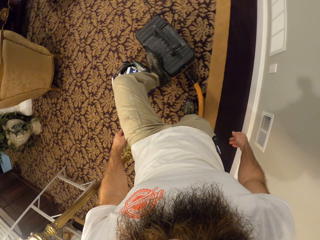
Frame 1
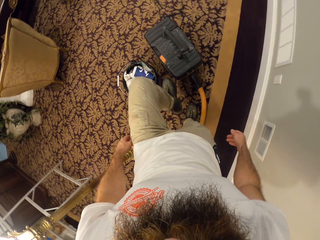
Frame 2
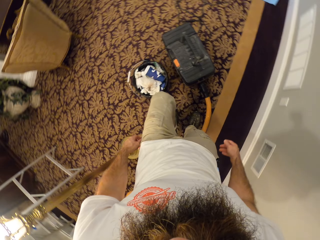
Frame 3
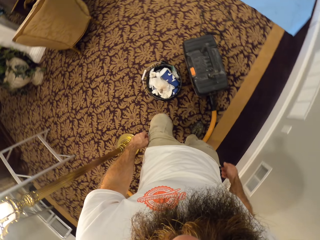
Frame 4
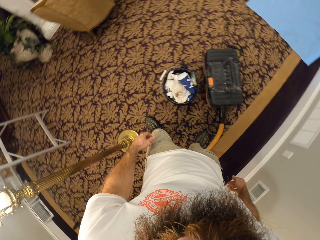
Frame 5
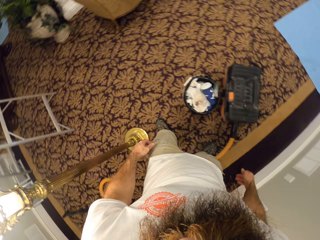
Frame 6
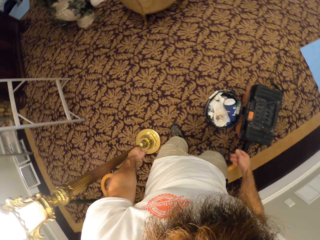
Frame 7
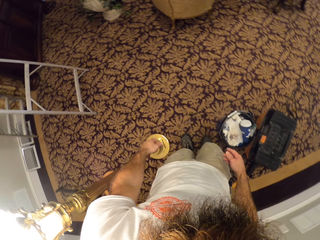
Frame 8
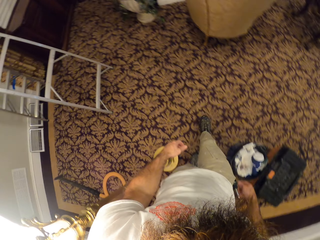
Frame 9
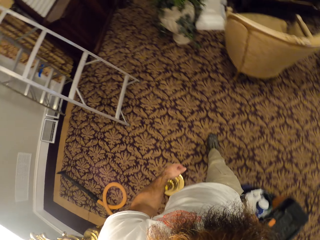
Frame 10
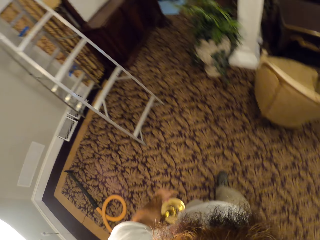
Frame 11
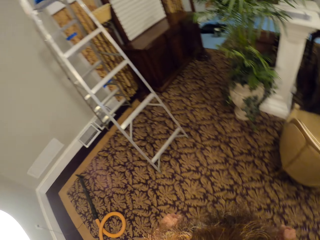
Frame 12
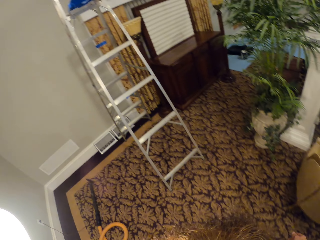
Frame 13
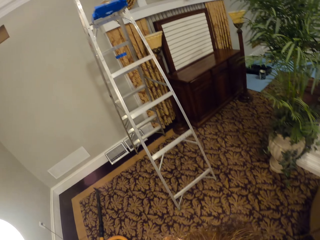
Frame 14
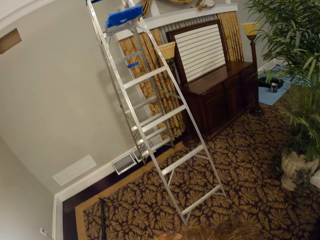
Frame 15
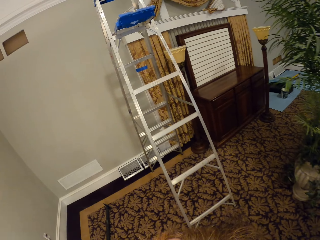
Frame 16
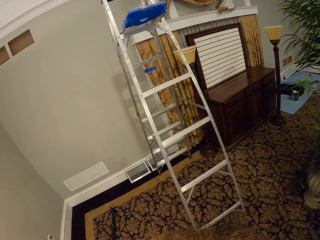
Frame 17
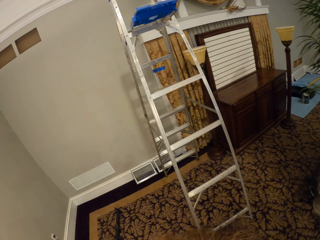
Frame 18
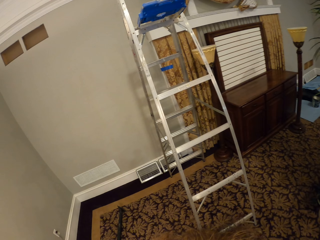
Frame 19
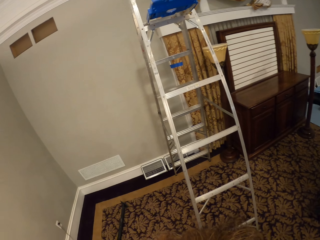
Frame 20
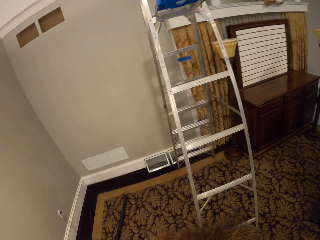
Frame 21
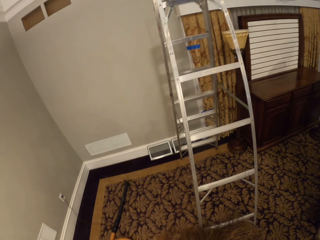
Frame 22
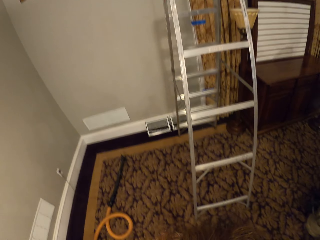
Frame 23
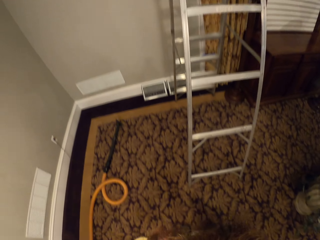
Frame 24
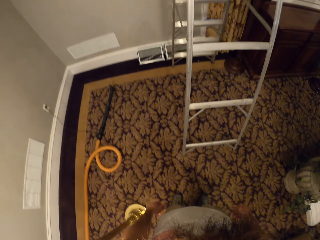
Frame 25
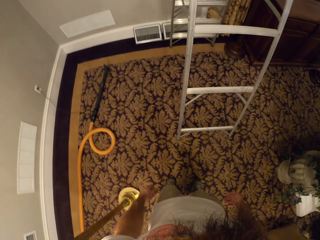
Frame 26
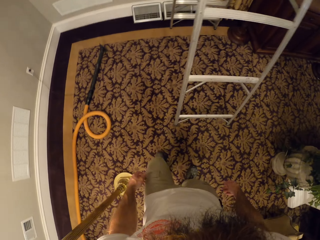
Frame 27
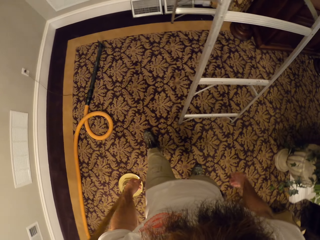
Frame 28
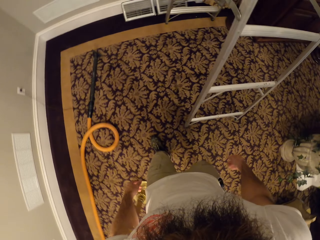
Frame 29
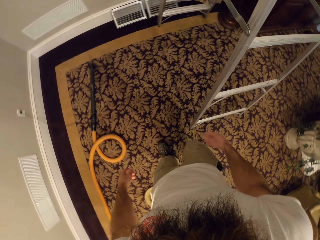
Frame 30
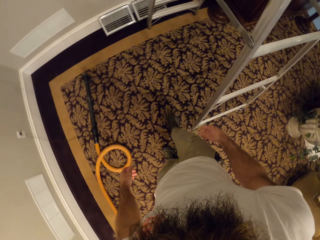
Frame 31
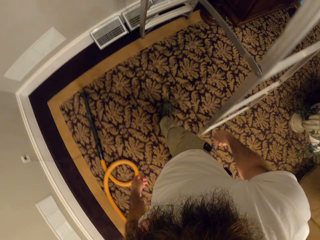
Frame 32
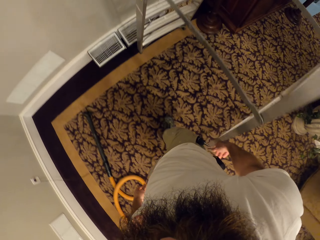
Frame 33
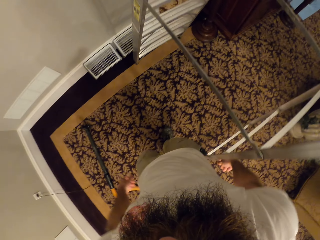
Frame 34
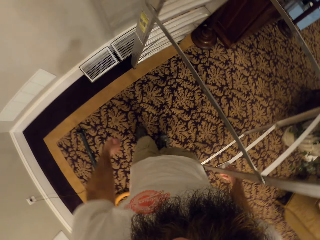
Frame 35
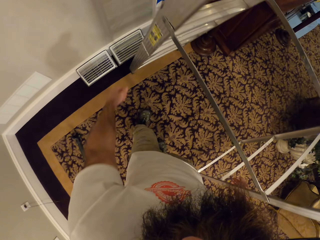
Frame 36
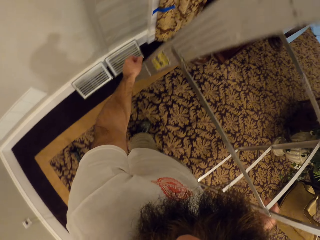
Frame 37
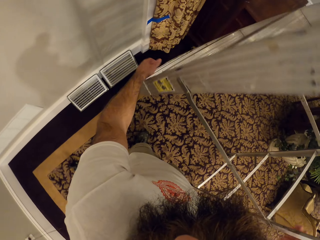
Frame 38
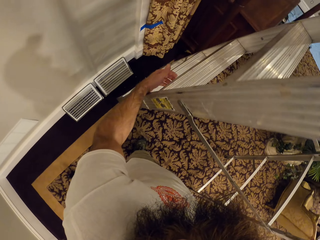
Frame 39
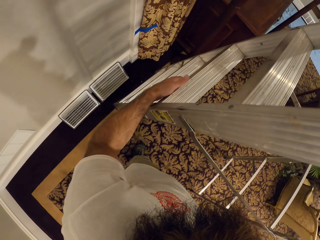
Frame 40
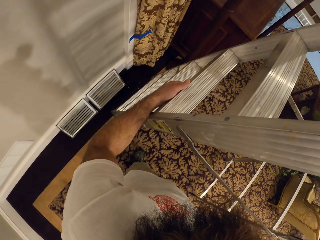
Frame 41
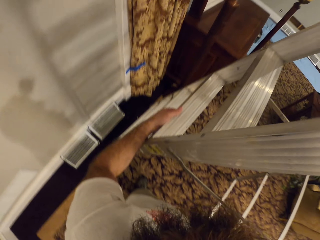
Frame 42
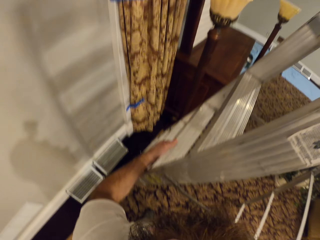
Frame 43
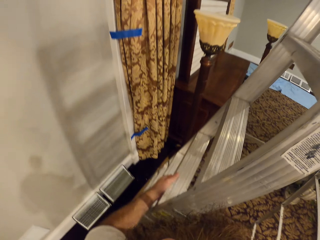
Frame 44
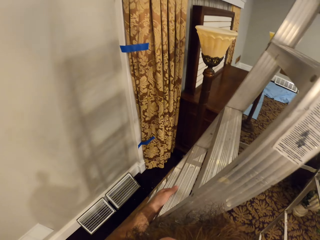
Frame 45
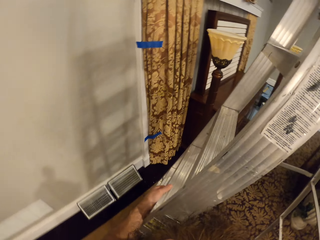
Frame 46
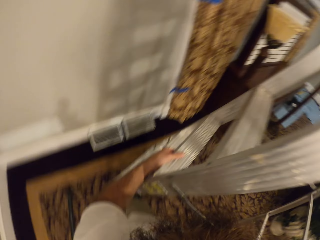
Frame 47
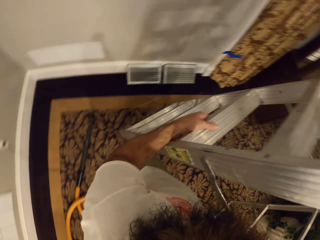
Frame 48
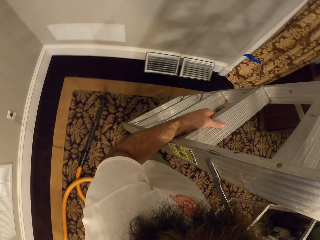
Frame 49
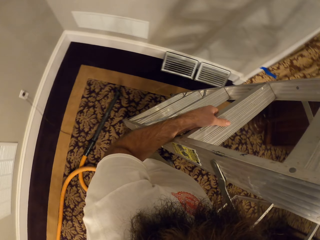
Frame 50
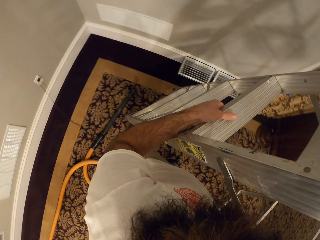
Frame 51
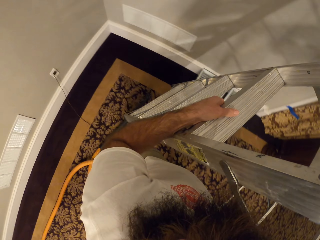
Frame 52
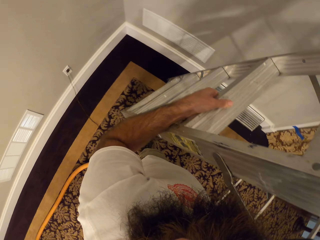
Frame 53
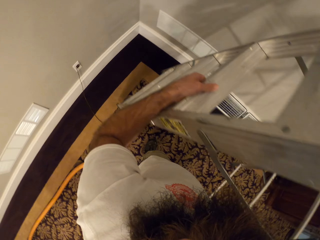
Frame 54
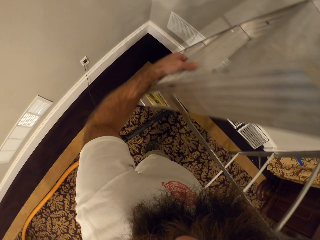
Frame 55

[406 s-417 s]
The camera wearer turns off the vacuum cleaner. He places his left leg on the vacuum cleaner. He walks forward. He picks up a ladder from the carpet with both hands. He moves the ladder.

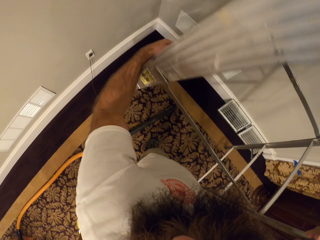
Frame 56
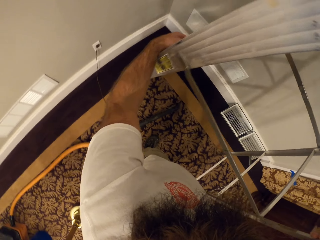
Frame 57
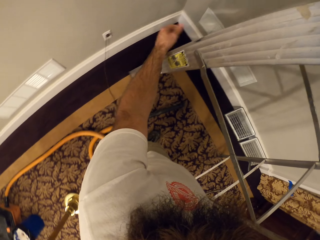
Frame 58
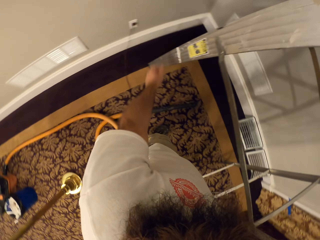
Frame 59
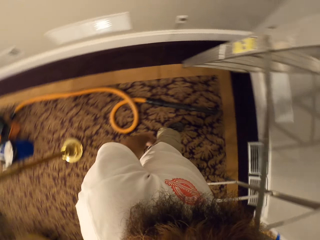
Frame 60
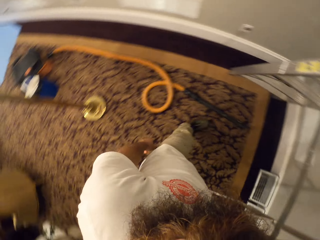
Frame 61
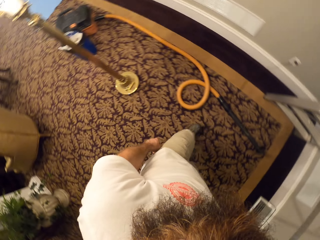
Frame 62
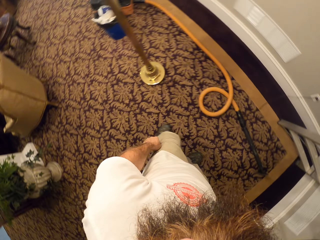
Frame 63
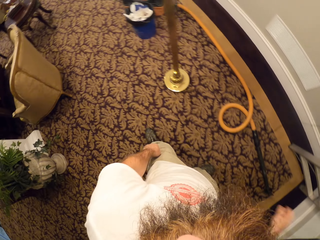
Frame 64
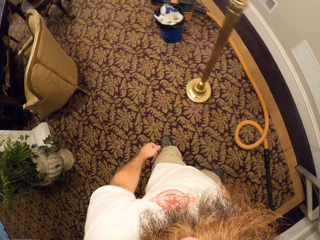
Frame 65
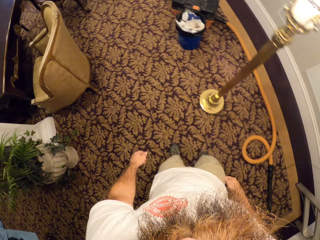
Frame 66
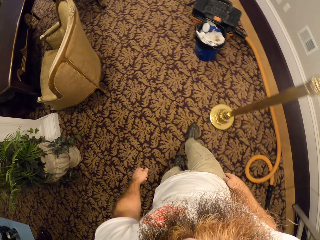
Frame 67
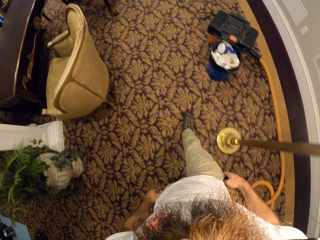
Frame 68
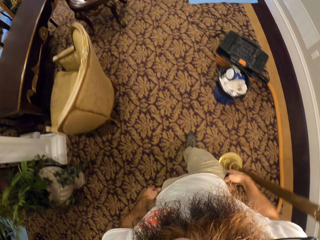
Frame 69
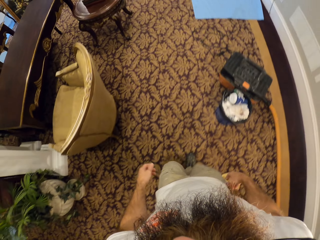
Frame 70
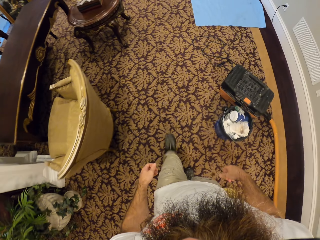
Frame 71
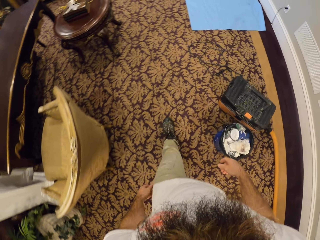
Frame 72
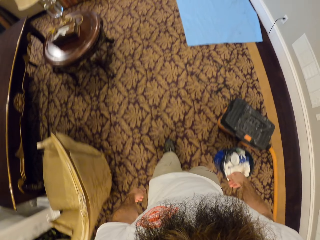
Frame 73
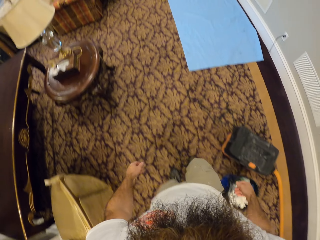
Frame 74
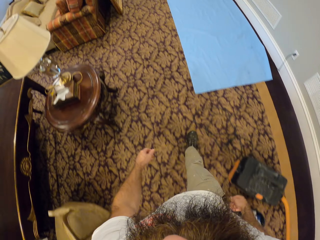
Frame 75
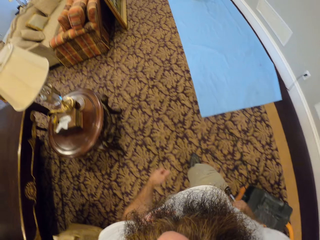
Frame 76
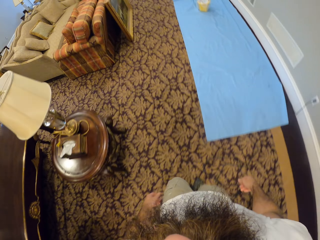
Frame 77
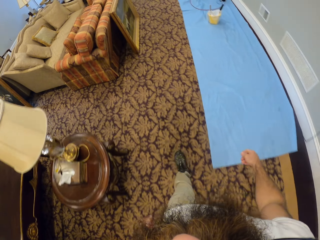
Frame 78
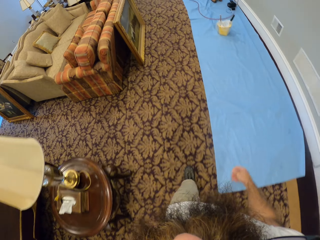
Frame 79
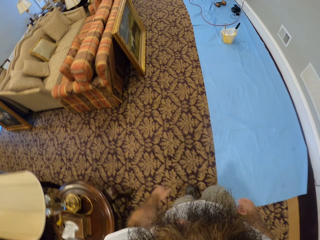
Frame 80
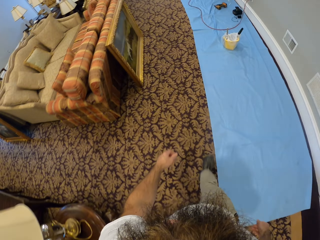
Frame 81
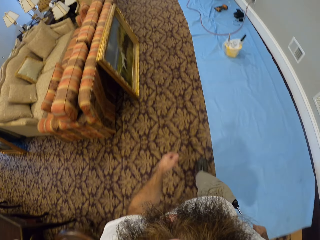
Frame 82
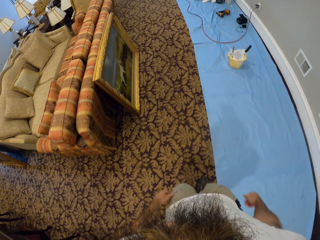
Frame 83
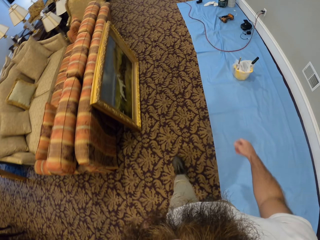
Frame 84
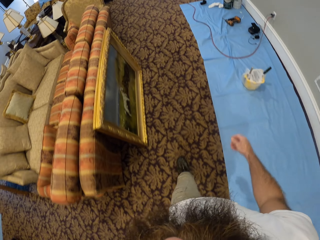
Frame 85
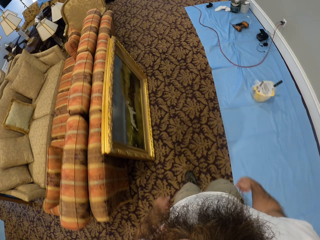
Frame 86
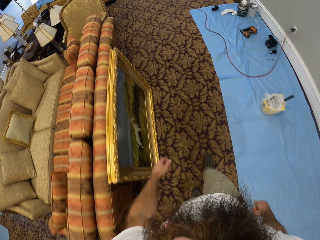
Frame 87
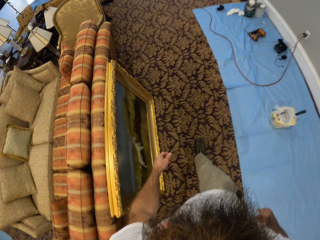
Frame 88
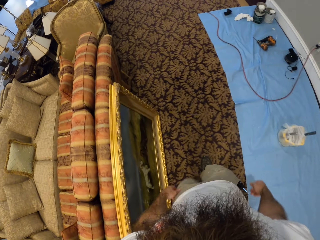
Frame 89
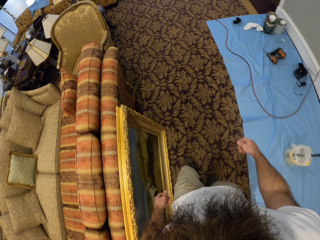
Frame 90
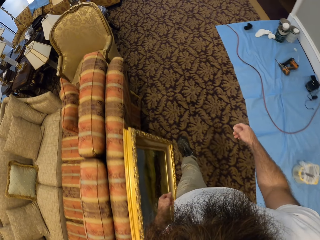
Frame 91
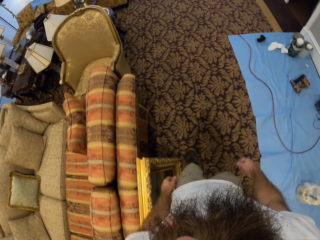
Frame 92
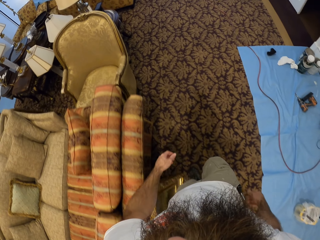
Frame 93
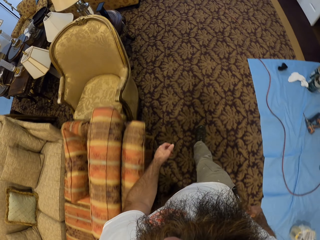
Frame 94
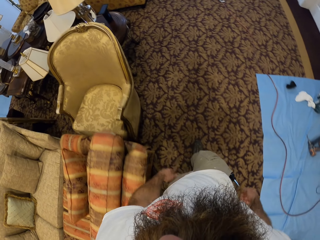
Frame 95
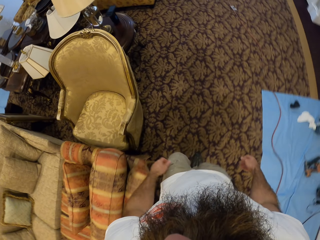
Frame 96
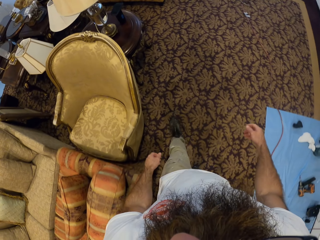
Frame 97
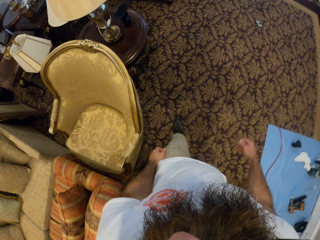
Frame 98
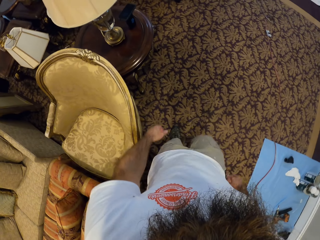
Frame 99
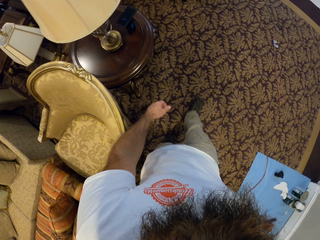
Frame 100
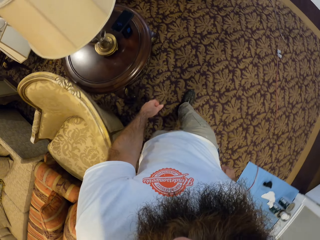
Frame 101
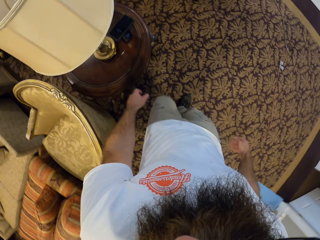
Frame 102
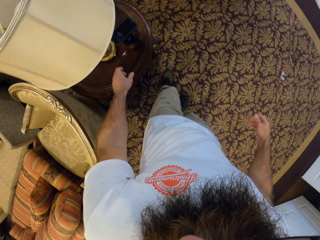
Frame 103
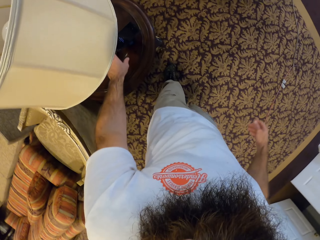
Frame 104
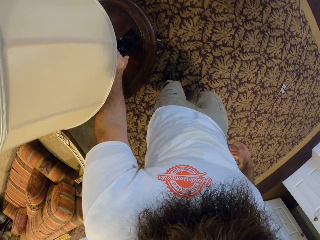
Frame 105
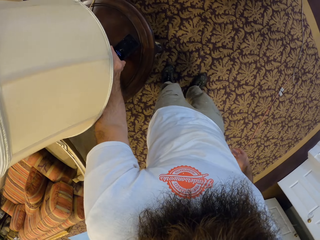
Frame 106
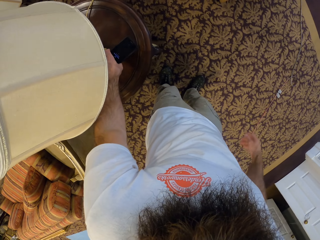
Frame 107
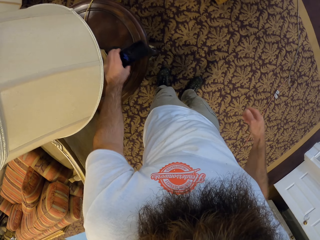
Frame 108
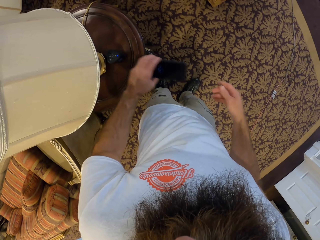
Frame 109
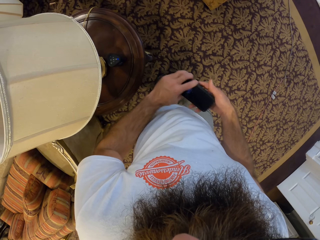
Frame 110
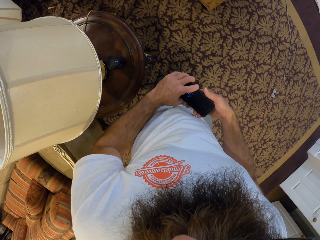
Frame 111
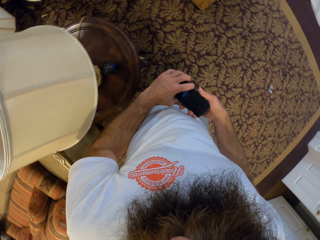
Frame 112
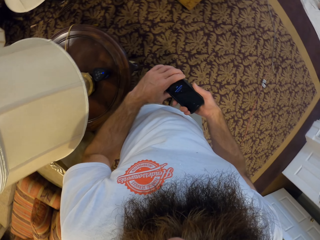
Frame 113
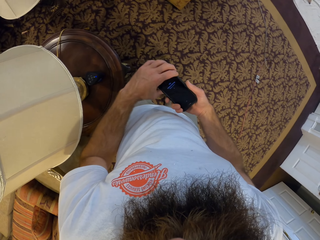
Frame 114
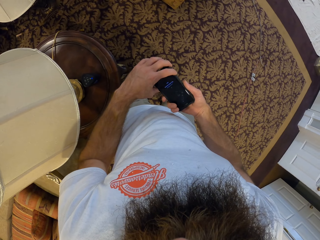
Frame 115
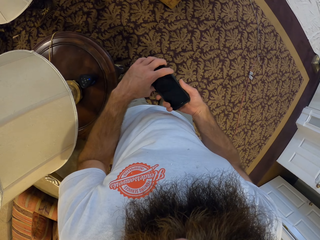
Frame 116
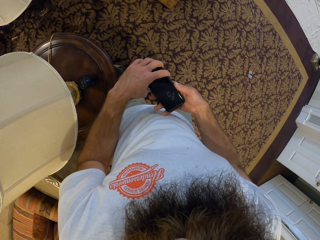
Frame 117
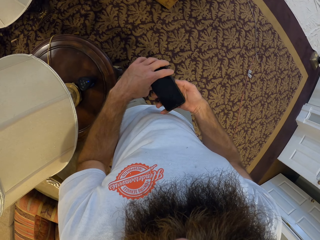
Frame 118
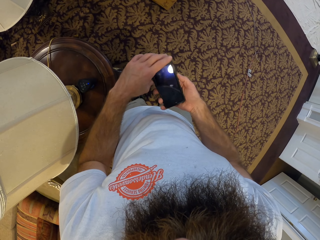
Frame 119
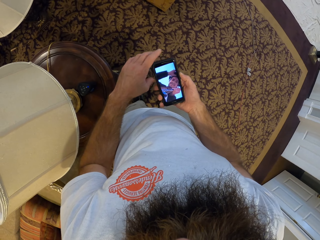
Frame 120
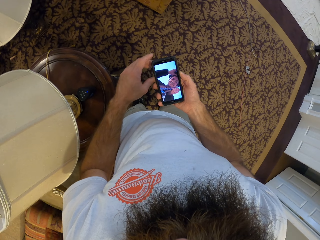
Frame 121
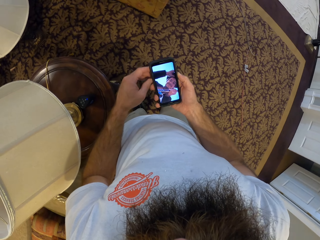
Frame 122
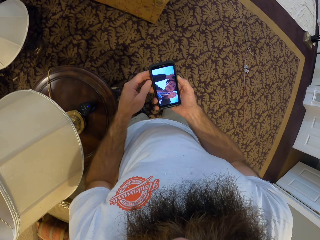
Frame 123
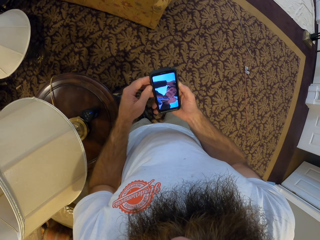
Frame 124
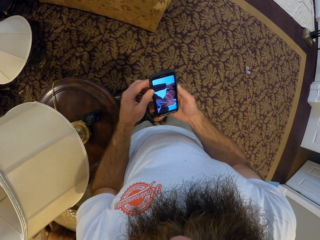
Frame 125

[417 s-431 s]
The camera wearer drops the ladder on the carpet with both hands. He turns back and walks forward. He picks up a phone from a table lamp with his left hand. He holds the phone with both hands. He unlocks the phone. He operates the phone with his right hand.
